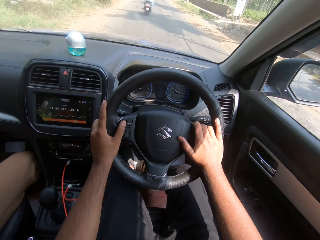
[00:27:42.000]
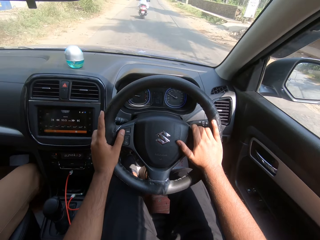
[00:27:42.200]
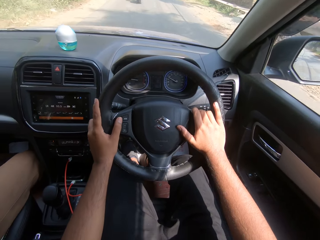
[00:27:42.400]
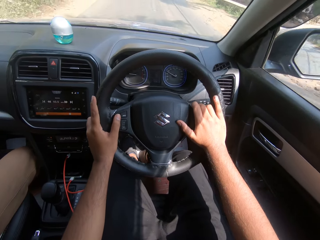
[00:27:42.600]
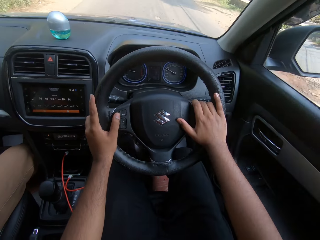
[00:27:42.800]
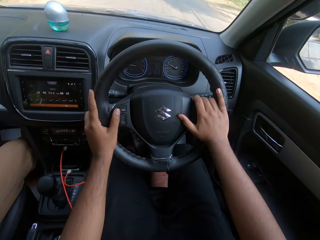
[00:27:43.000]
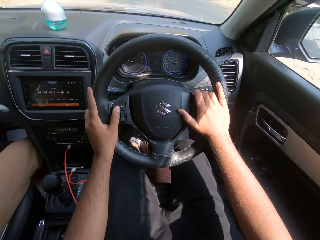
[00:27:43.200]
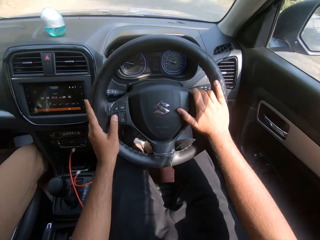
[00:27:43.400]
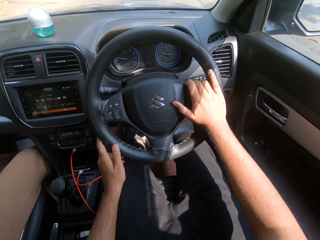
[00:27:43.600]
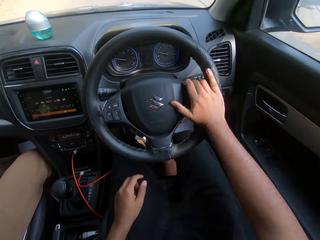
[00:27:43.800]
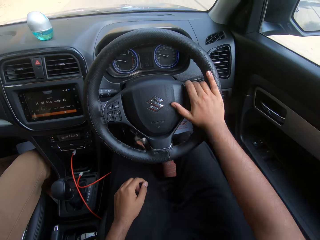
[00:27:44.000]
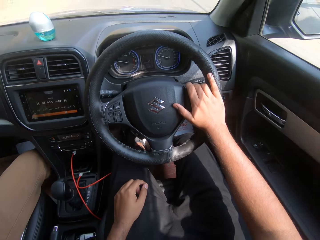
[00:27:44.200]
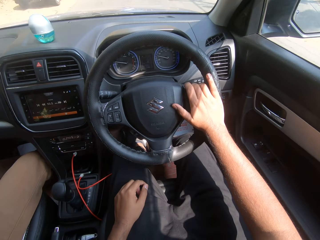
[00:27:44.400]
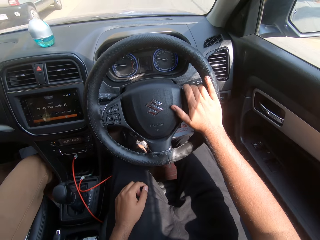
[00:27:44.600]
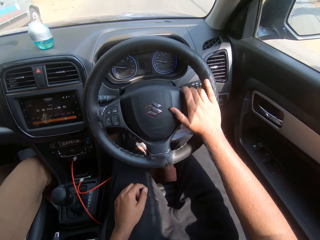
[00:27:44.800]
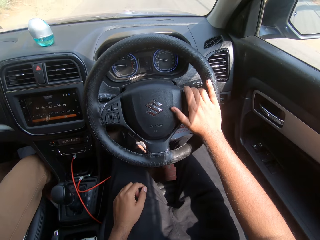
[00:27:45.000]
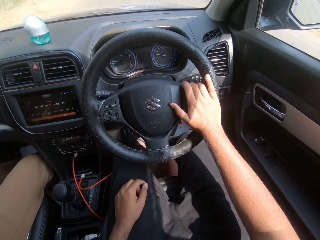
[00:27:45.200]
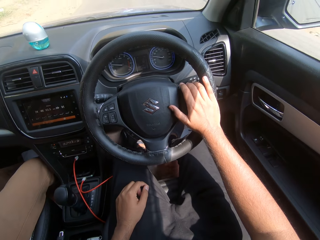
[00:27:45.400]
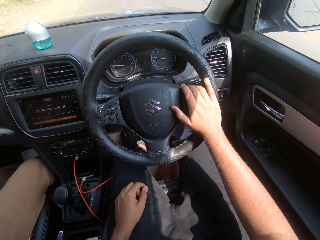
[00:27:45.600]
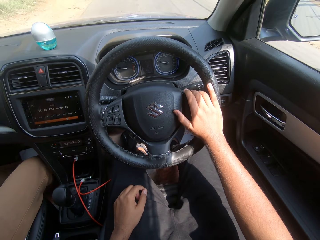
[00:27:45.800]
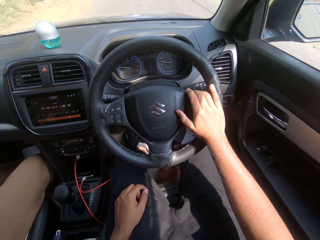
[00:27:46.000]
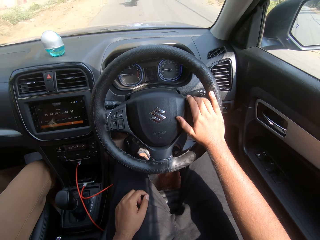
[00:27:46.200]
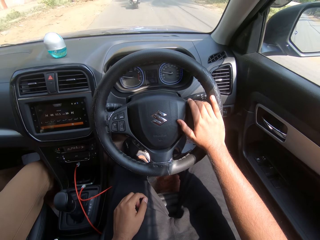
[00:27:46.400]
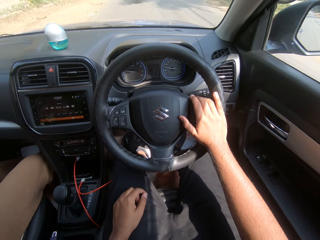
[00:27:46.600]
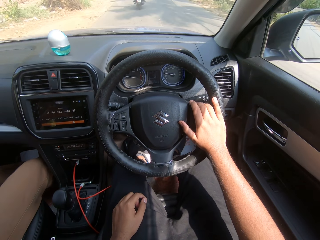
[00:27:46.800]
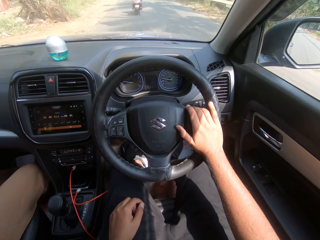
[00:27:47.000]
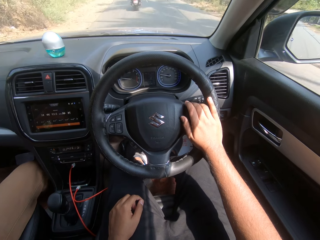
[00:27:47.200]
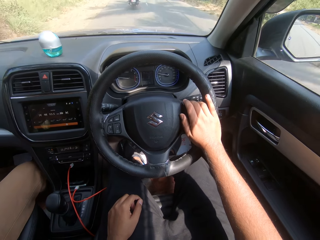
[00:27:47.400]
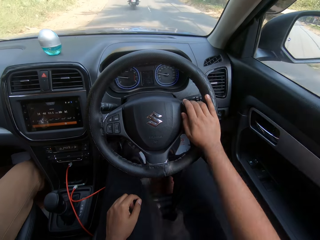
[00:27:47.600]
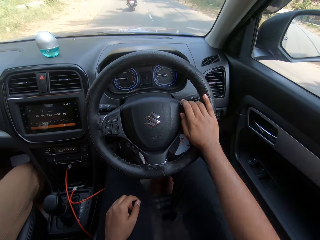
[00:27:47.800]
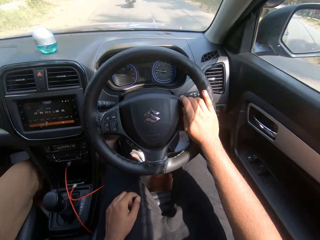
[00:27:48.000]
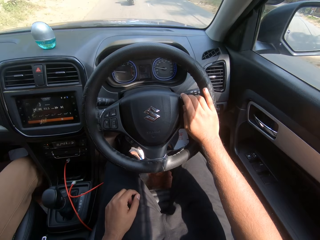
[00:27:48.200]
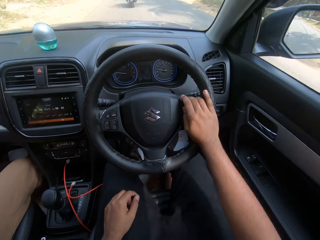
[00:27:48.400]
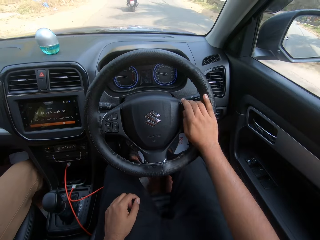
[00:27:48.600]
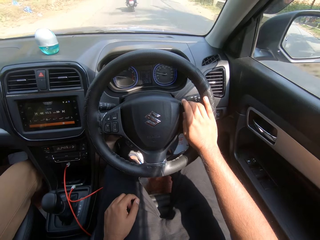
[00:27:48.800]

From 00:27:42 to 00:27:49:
The camera wearer drives the car with his right hand on the car steering.

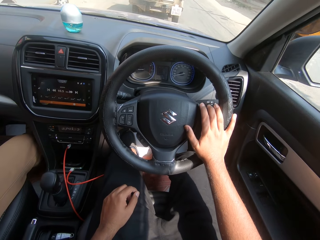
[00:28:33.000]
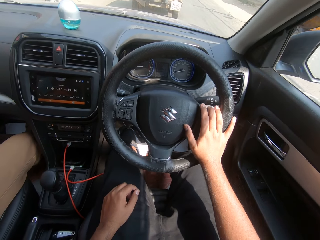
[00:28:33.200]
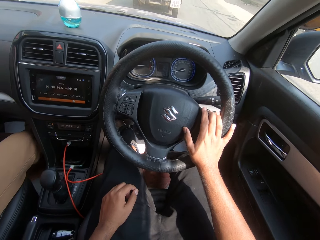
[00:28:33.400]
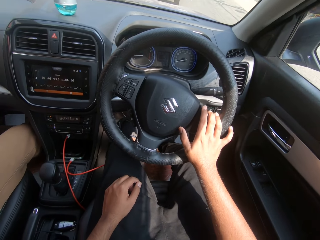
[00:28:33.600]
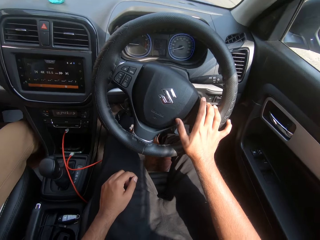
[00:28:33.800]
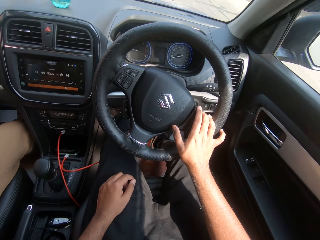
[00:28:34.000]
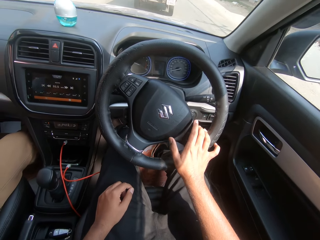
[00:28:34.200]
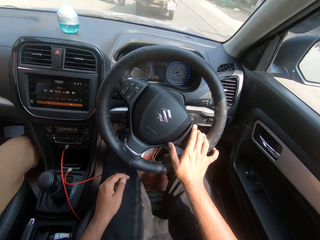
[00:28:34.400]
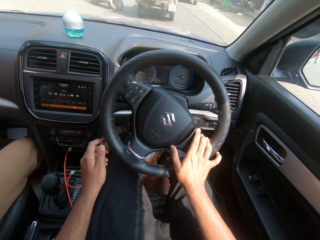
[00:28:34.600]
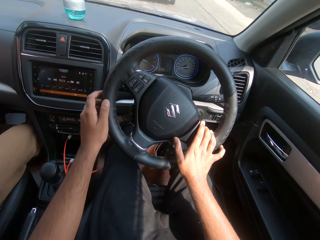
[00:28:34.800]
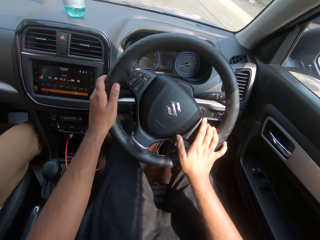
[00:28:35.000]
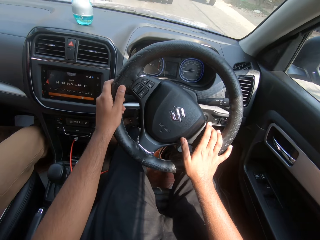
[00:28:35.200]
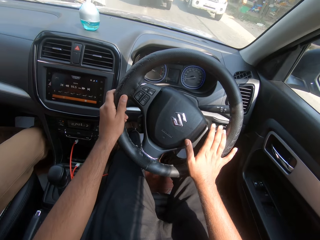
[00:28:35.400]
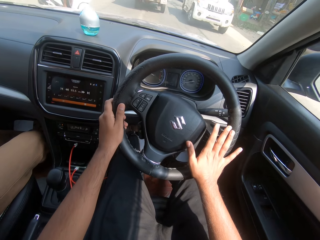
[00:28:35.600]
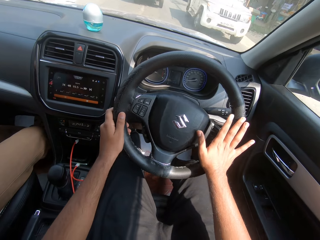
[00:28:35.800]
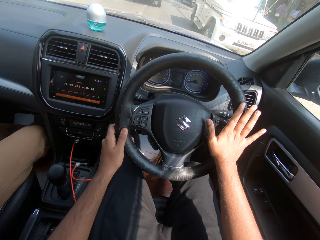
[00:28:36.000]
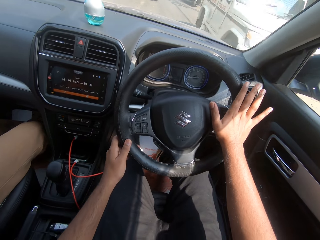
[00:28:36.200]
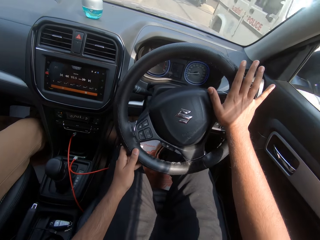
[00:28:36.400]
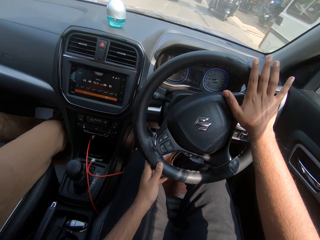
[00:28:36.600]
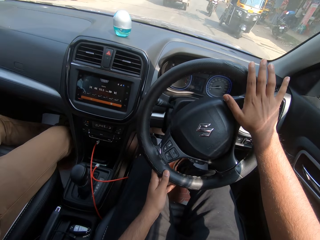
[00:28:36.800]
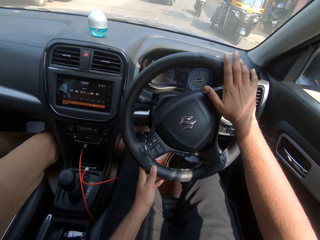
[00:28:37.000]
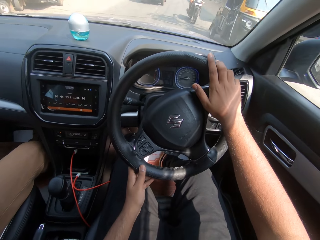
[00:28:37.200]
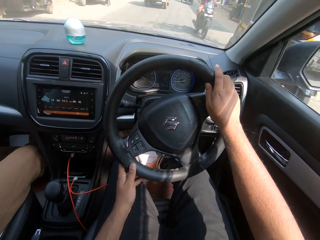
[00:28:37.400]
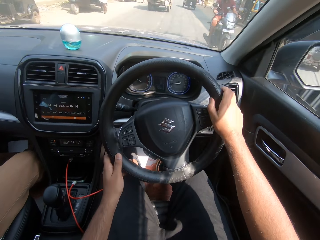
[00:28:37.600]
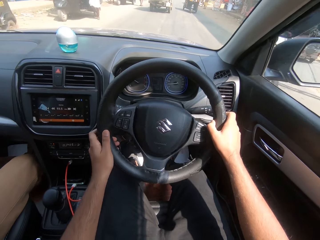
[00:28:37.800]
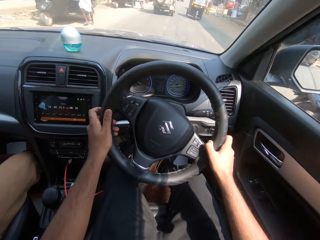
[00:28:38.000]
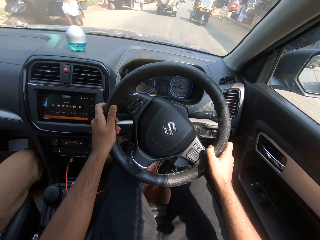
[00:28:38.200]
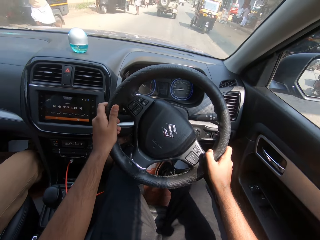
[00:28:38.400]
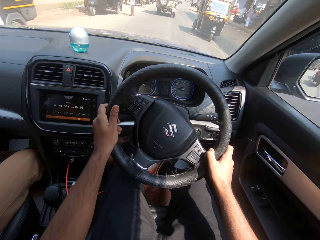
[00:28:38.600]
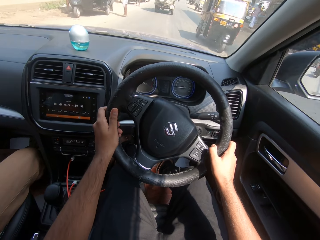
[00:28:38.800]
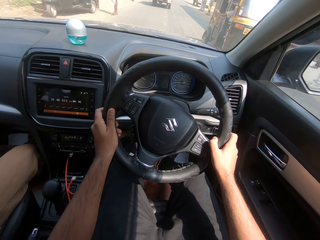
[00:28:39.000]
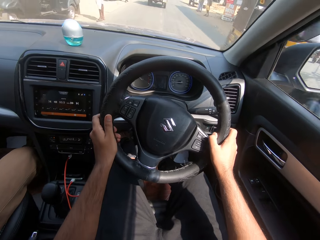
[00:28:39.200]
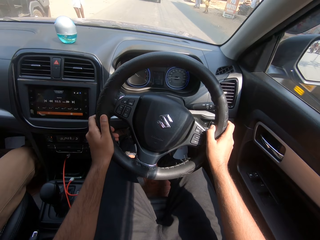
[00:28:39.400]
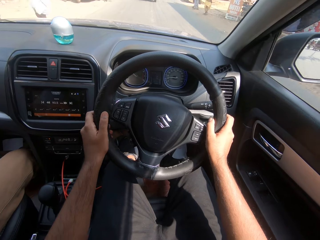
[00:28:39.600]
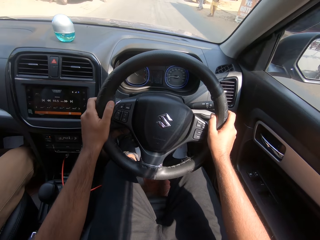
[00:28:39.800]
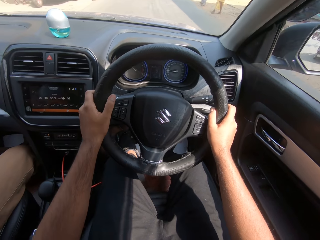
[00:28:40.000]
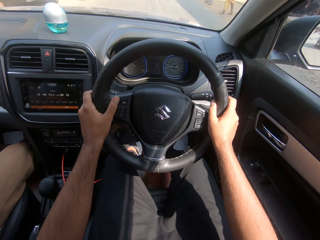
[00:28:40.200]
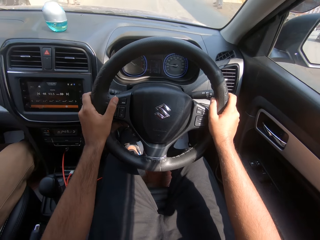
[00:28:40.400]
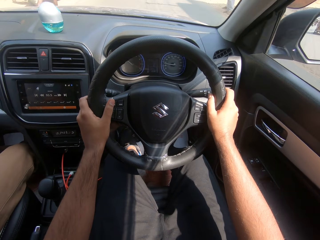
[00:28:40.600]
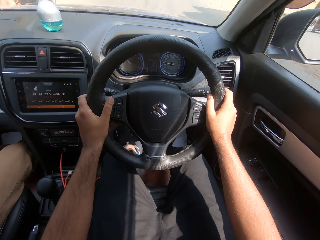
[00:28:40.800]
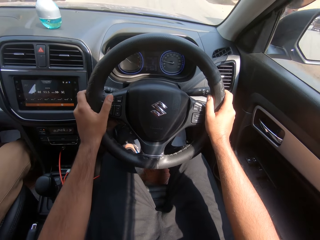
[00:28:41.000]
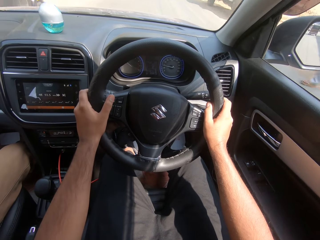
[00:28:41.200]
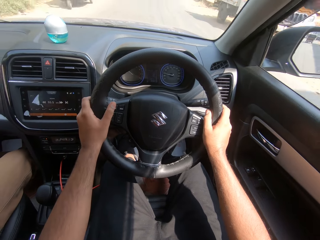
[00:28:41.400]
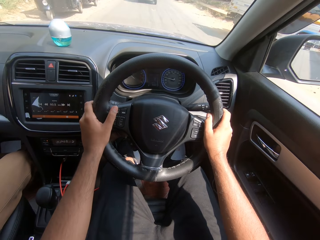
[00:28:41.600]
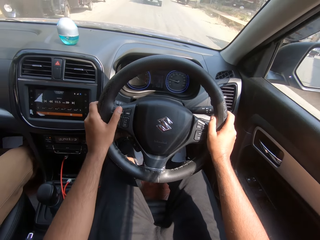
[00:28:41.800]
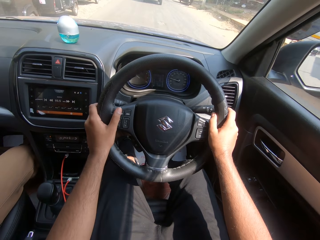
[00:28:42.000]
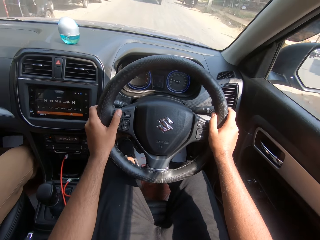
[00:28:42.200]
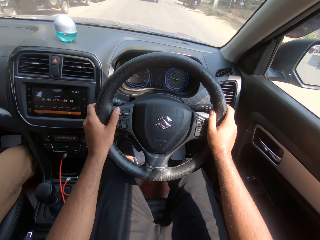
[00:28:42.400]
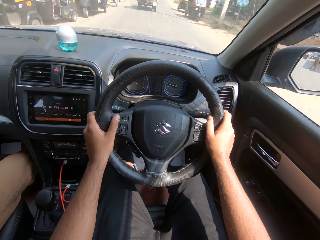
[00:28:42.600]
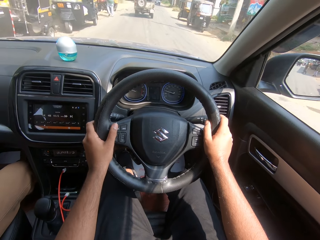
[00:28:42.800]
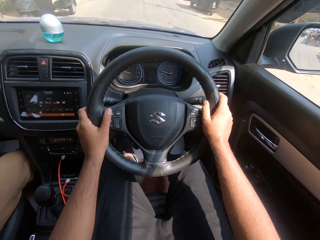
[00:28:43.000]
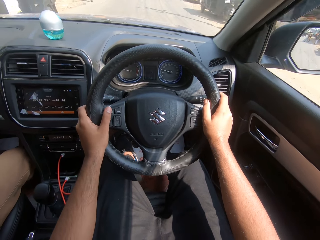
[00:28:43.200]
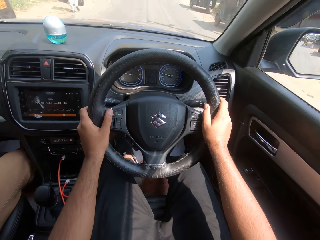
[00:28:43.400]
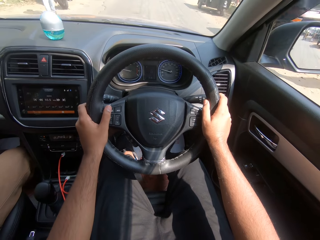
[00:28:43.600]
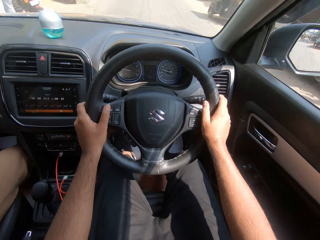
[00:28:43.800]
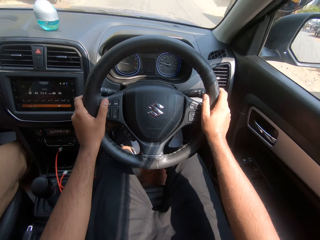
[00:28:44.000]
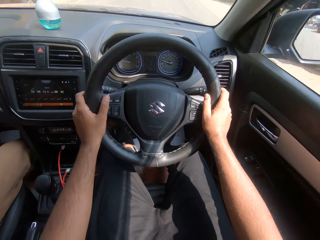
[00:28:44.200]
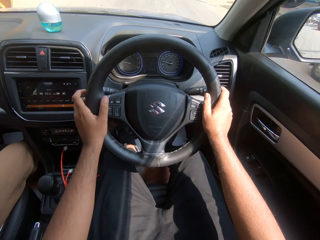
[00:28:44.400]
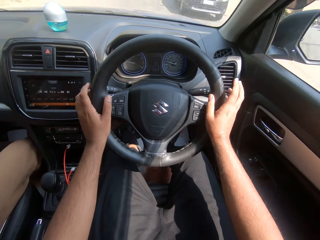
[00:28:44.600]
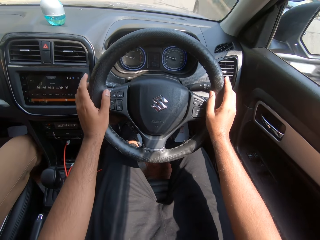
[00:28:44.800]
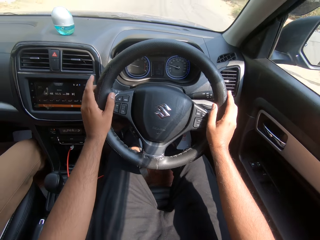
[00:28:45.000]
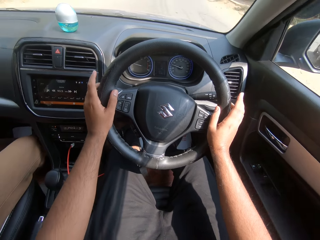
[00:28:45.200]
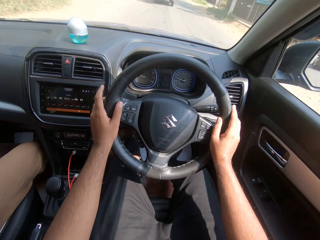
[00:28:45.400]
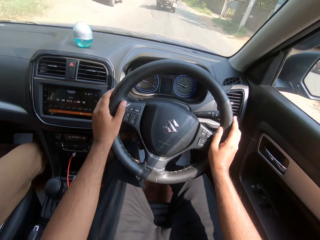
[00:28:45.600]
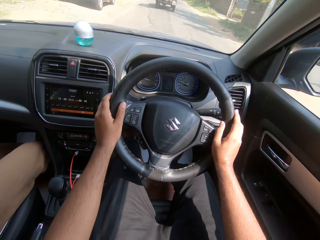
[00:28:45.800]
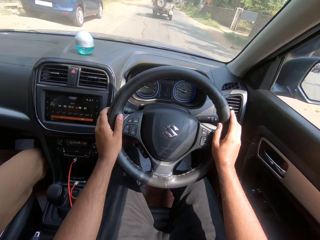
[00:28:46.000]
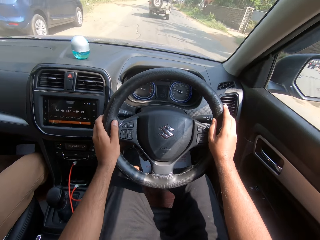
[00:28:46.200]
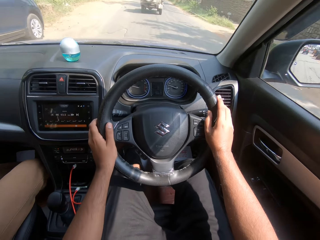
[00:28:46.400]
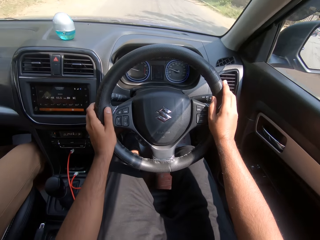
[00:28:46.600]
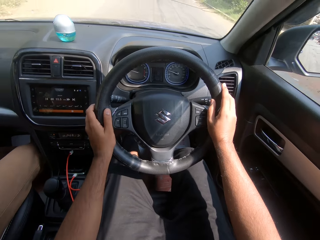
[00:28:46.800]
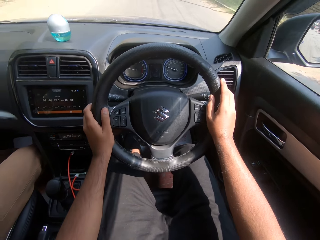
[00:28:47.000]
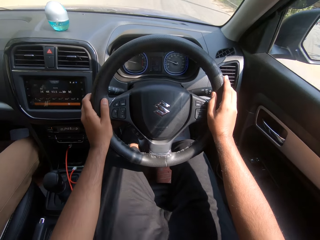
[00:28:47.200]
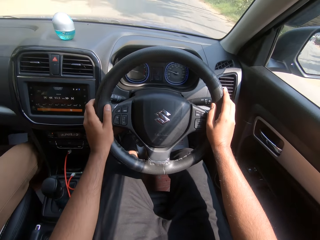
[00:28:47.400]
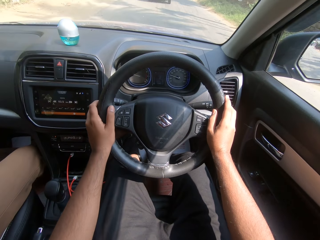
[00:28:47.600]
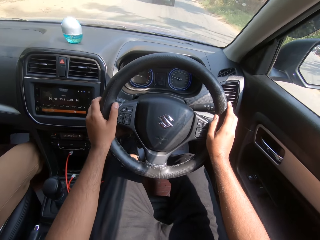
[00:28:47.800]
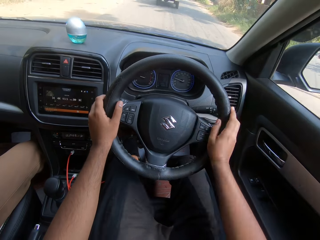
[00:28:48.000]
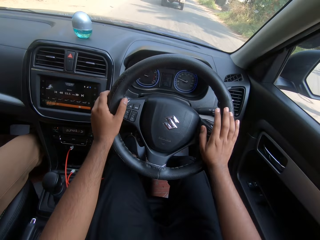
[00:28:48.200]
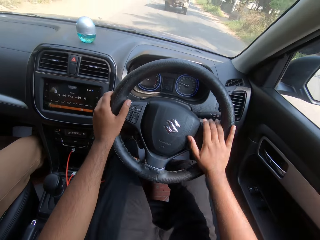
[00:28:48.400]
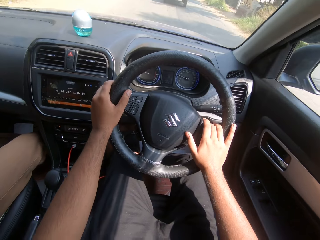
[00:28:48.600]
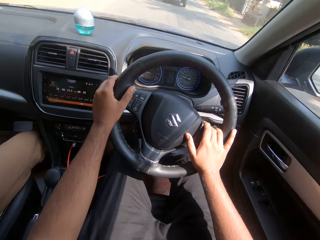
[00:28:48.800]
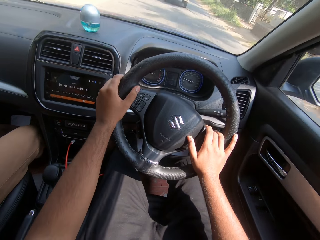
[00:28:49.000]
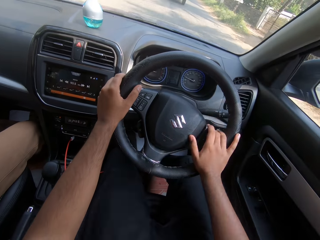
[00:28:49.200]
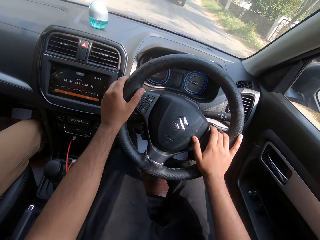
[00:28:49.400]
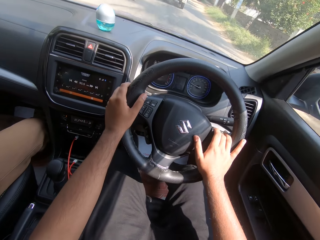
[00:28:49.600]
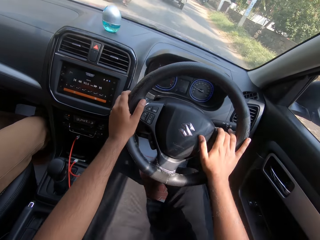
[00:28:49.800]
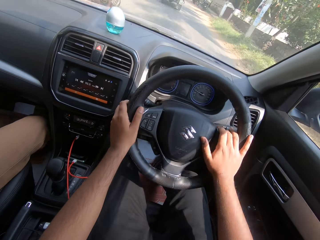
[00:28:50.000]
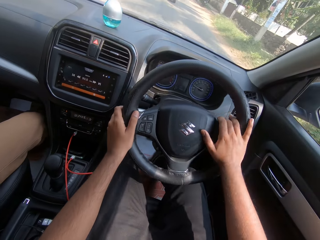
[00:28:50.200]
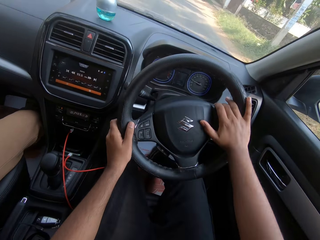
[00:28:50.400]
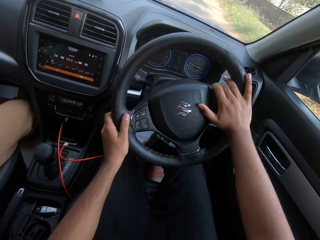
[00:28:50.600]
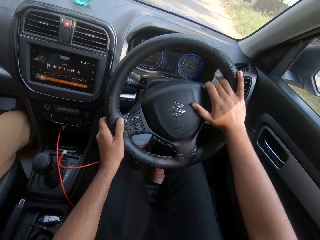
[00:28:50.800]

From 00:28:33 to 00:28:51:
The camera wearer drives the car with both hands on the car steering.
